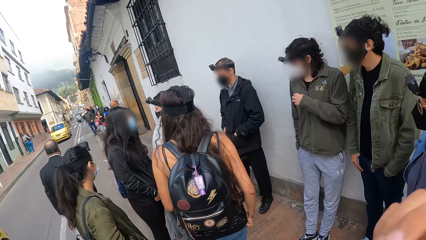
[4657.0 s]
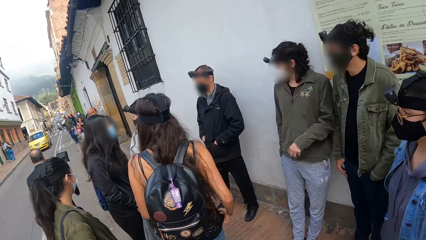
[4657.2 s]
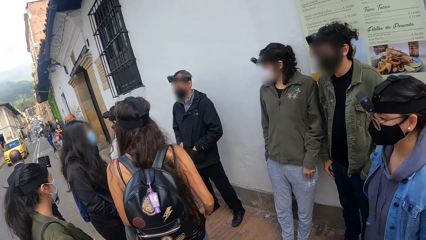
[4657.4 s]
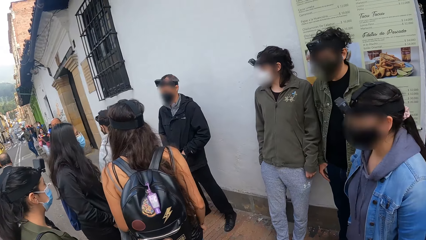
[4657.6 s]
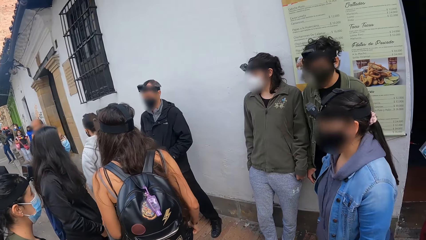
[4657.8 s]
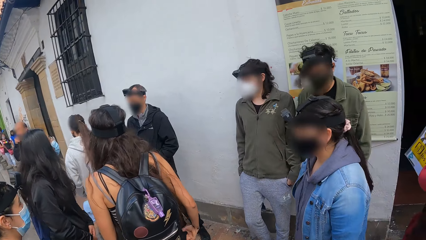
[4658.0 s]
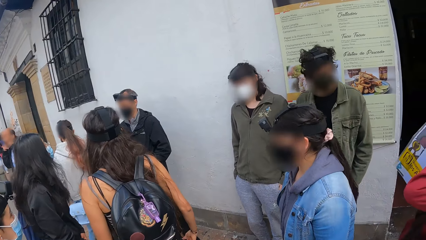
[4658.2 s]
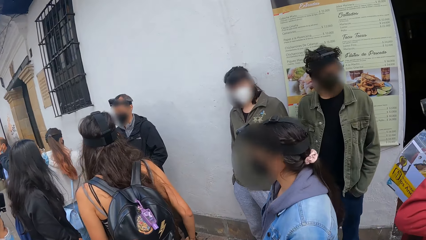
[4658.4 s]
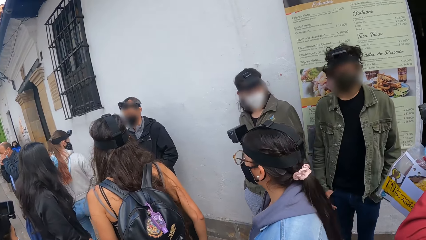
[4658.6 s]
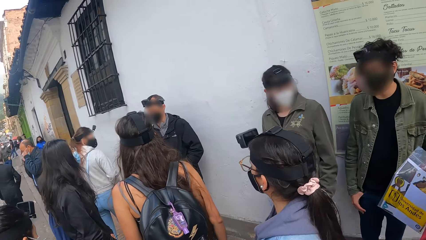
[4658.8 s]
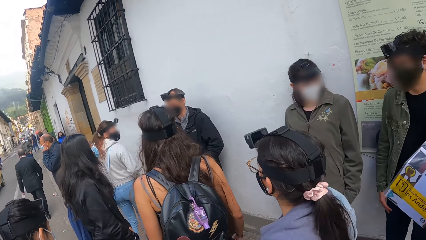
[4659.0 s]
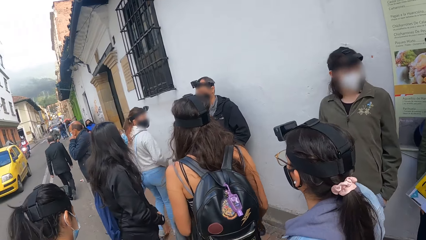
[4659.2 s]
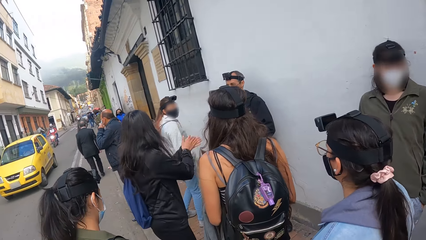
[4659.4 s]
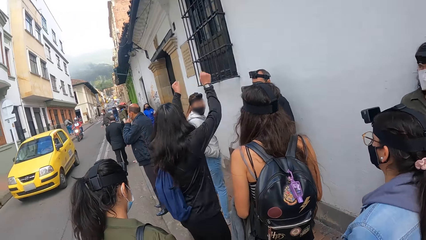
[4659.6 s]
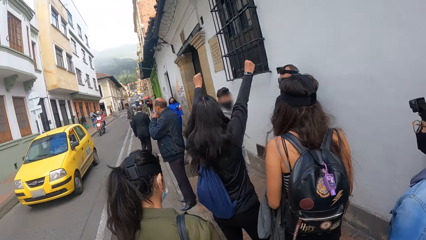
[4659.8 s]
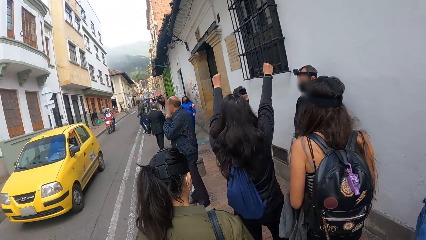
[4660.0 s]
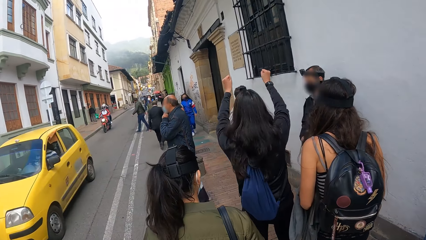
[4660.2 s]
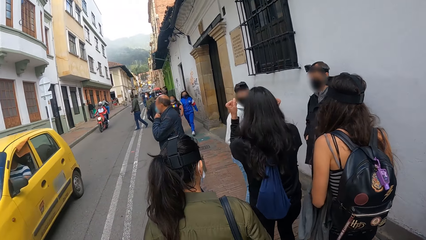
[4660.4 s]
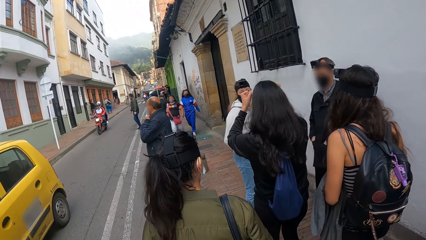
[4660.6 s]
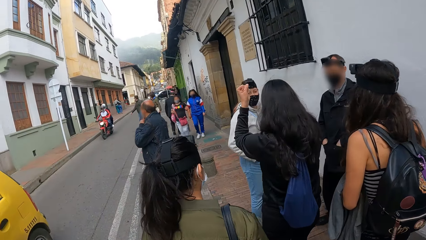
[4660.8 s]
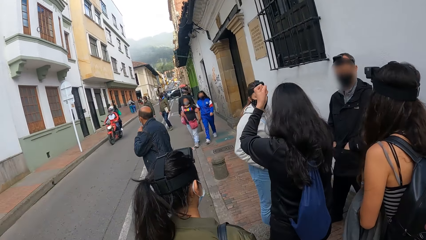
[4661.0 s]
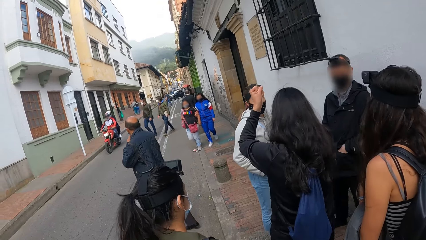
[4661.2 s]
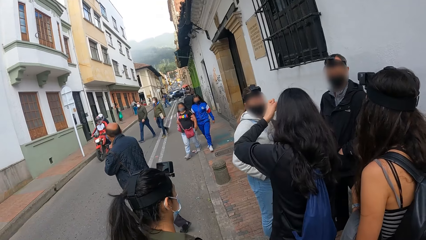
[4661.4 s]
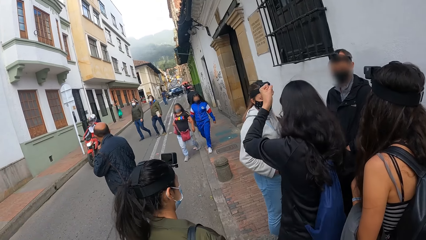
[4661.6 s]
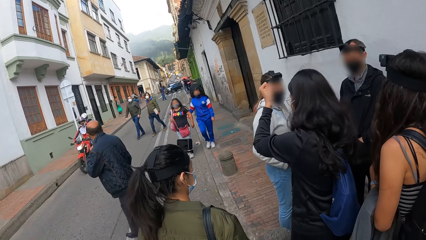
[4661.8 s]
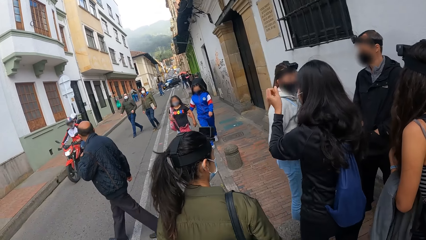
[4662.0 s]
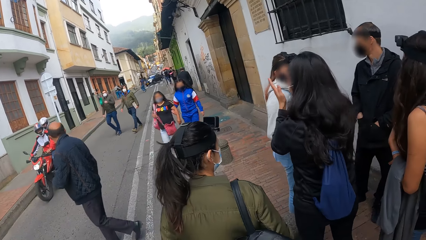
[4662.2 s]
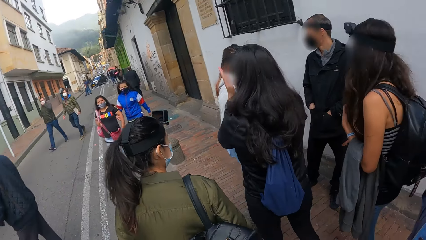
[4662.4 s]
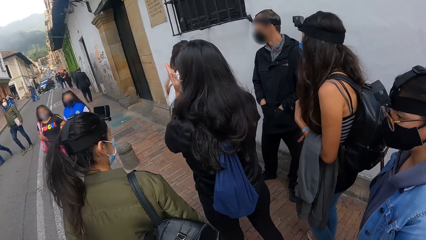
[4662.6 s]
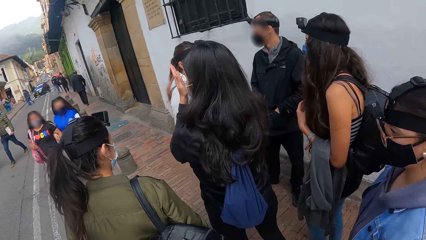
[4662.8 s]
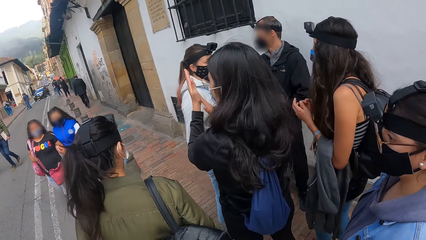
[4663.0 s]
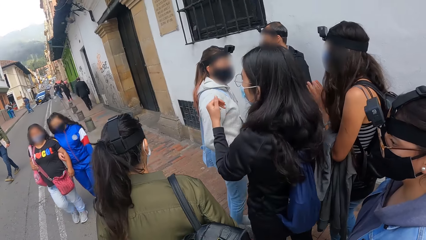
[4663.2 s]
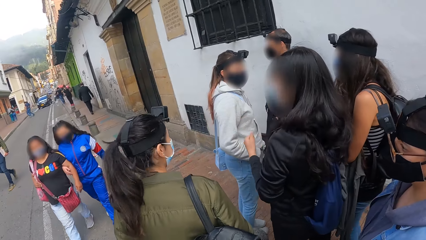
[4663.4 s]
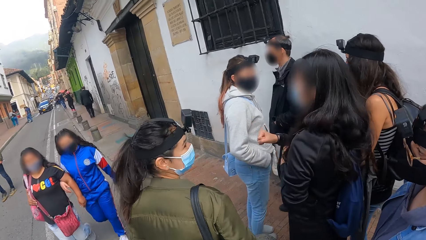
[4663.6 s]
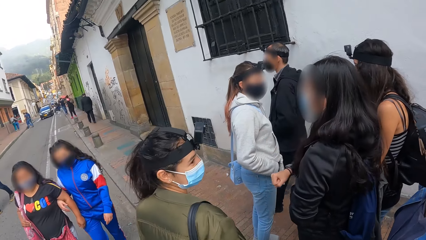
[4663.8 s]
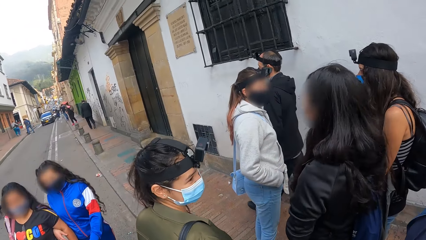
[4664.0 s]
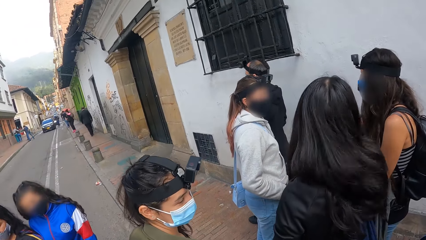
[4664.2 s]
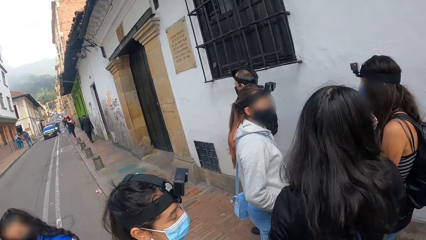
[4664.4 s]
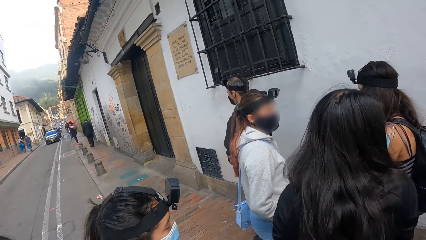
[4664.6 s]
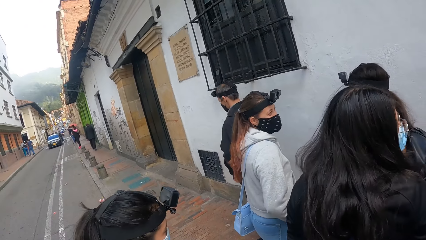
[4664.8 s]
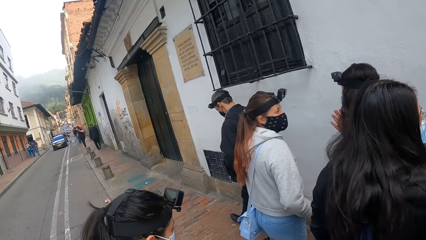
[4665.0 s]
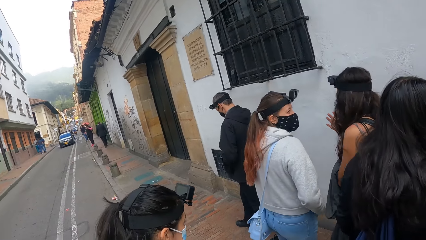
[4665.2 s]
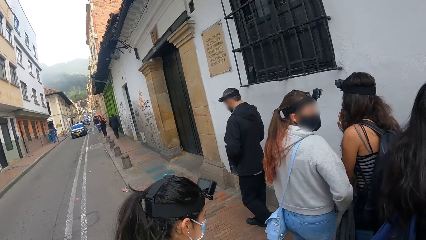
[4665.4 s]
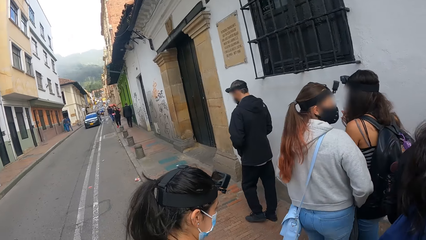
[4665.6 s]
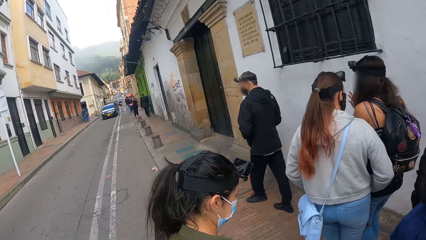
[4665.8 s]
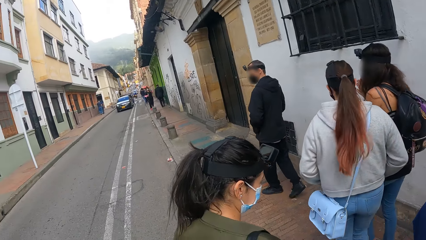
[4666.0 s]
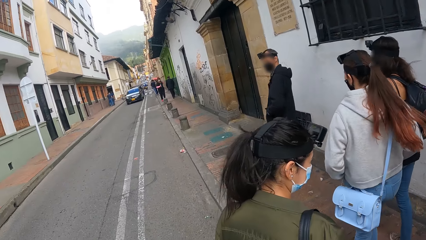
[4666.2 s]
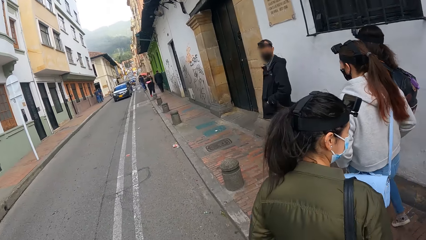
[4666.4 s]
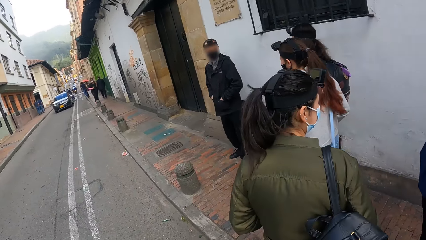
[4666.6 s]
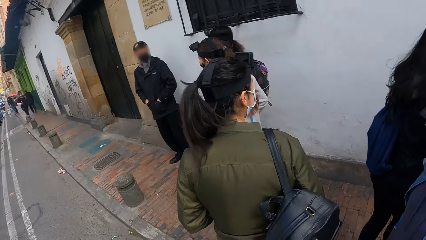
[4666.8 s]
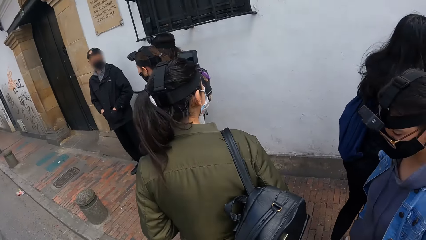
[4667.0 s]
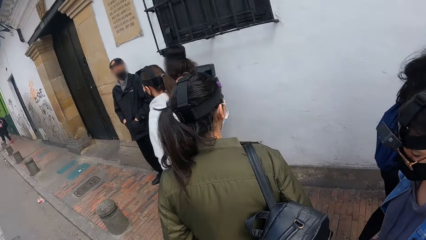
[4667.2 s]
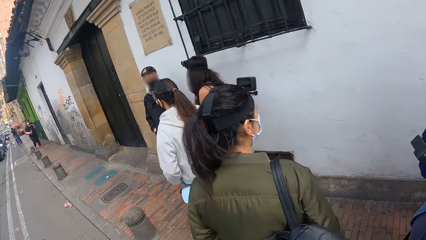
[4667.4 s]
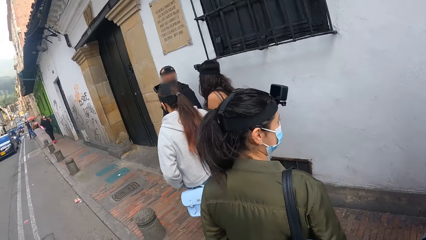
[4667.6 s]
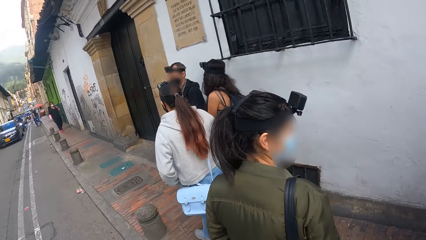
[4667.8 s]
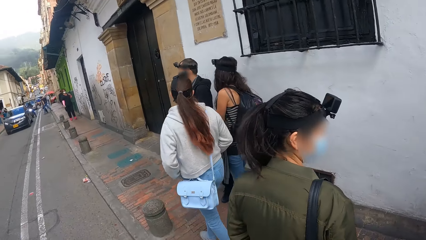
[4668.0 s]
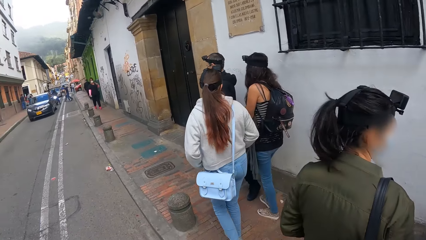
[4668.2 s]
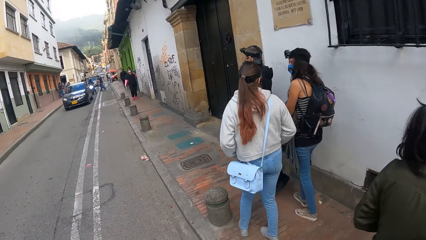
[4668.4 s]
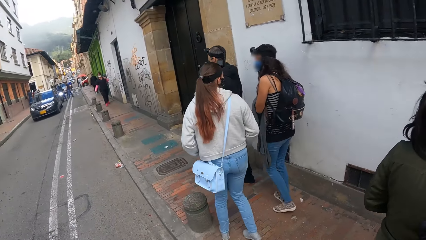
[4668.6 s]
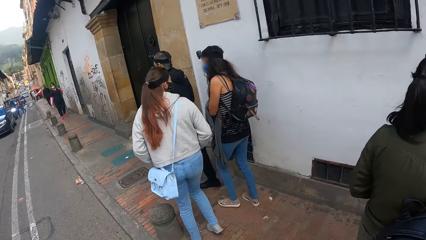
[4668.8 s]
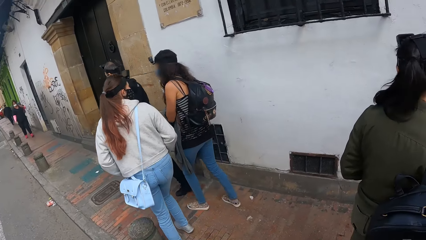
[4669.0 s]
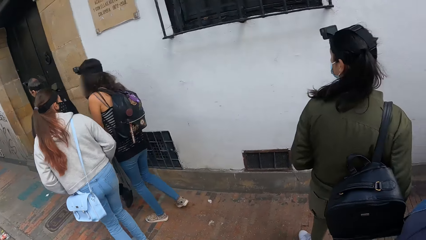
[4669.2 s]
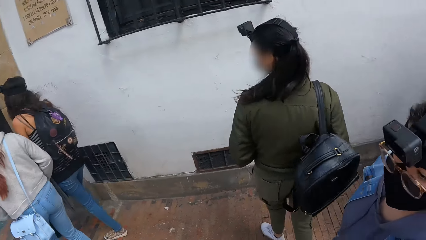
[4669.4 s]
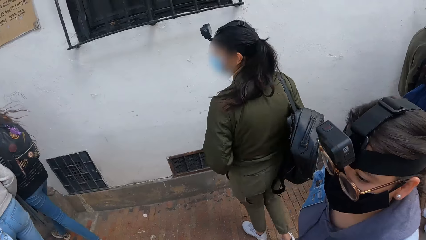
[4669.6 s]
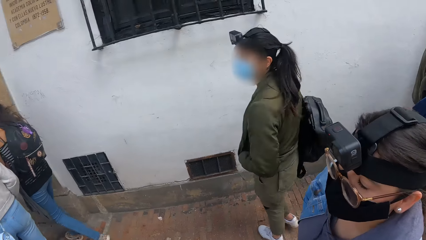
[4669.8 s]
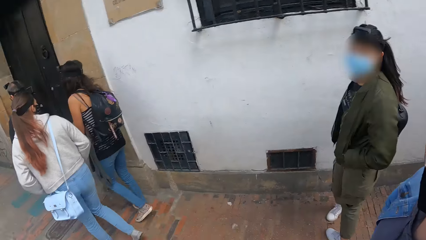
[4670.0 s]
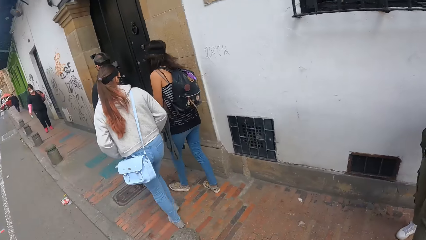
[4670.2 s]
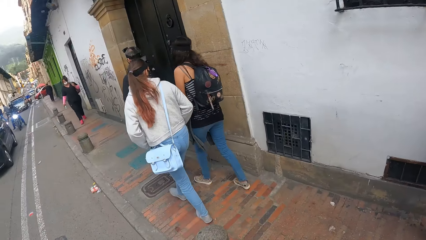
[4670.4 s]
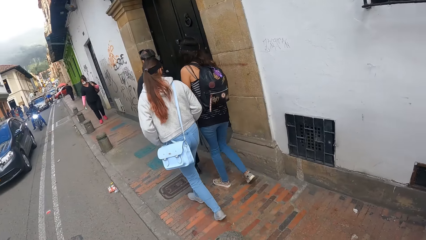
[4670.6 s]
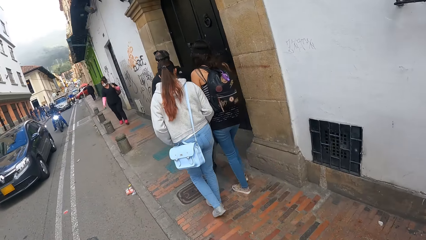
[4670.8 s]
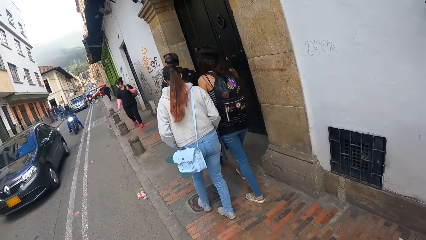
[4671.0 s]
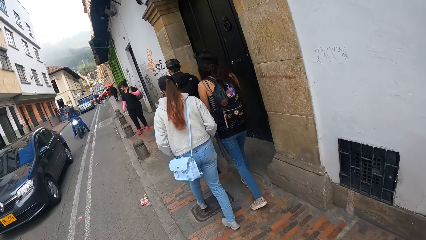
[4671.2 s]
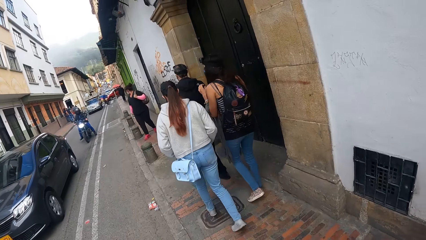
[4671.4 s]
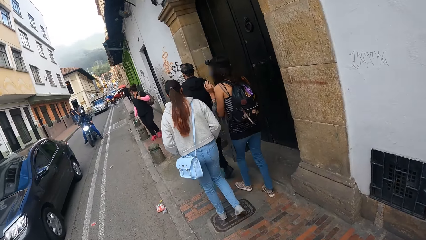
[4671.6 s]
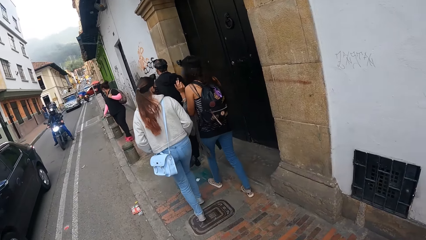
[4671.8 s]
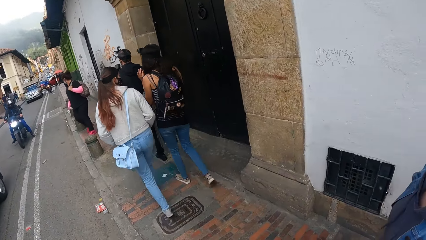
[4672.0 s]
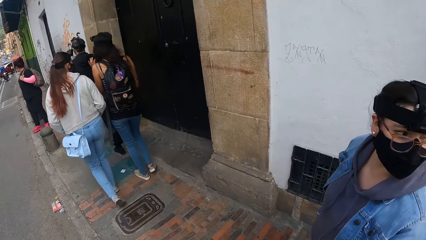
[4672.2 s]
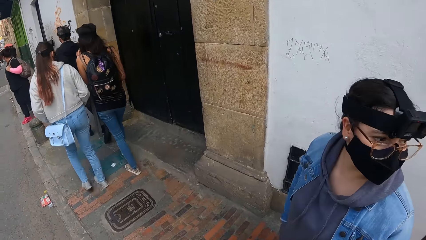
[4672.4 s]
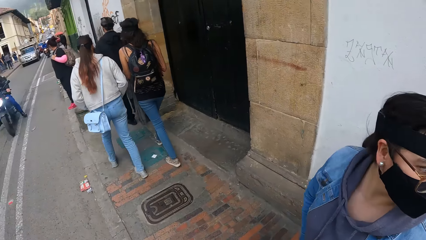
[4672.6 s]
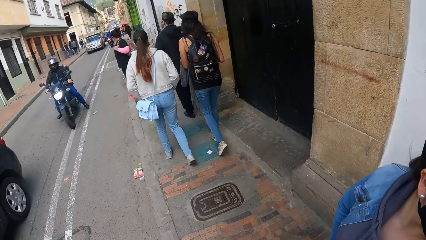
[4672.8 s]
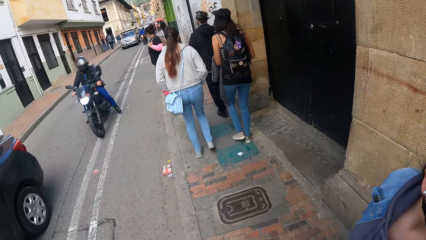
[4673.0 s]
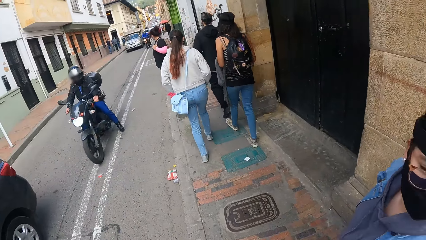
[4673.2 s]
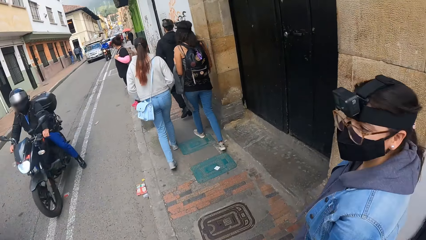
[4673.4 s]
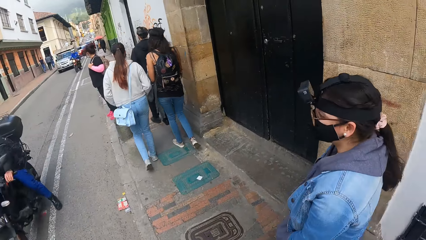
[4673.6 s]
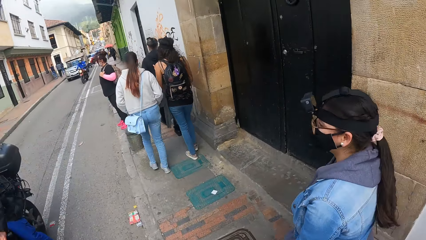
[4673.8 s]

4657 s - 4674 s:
The camera wearer looks around on a street. They move around on the street. They walk around on a pedestrian road.
